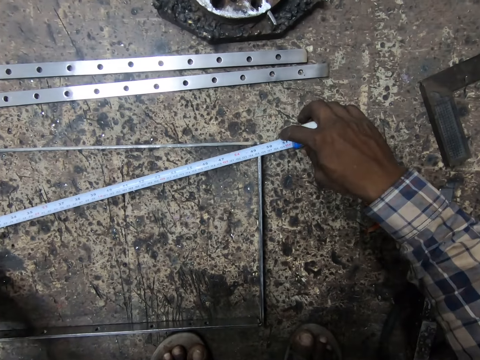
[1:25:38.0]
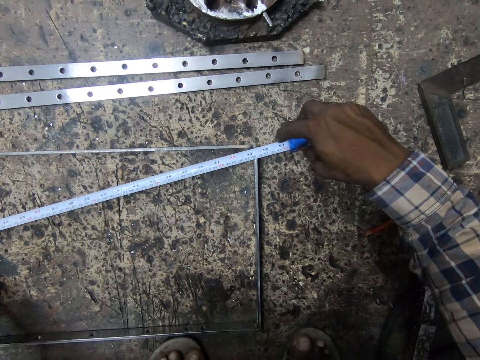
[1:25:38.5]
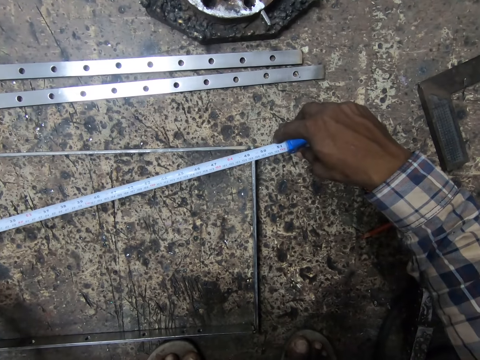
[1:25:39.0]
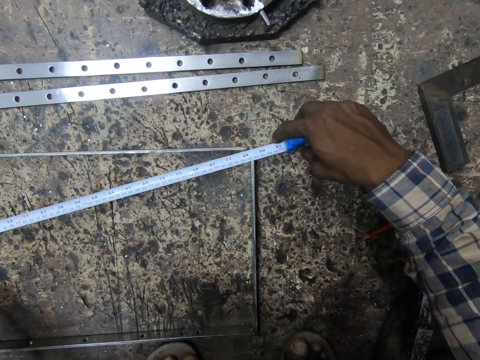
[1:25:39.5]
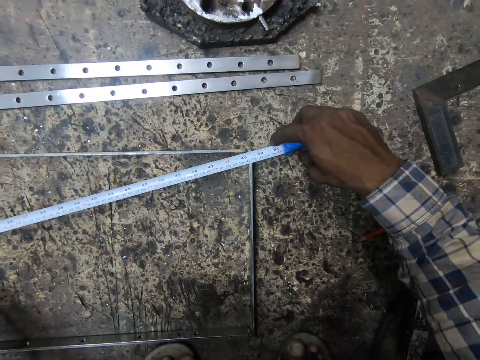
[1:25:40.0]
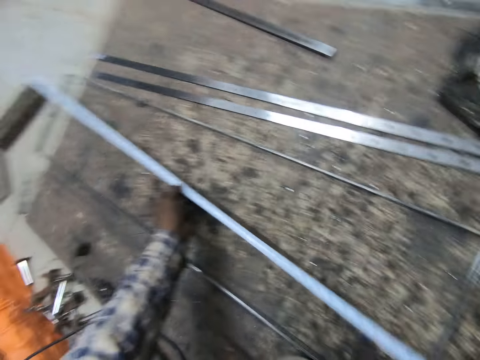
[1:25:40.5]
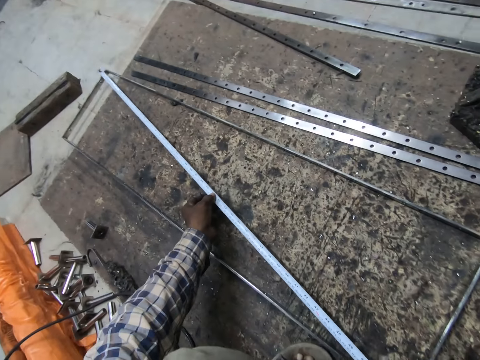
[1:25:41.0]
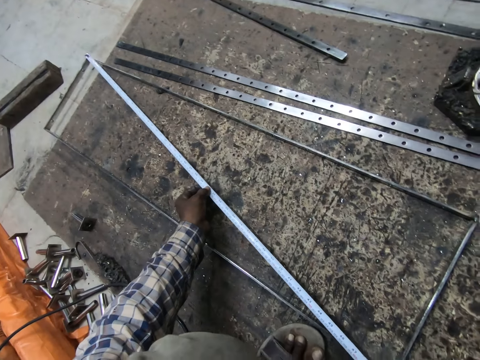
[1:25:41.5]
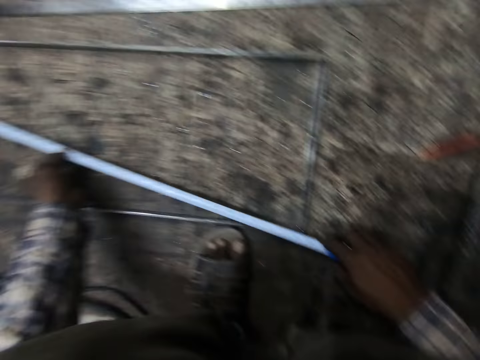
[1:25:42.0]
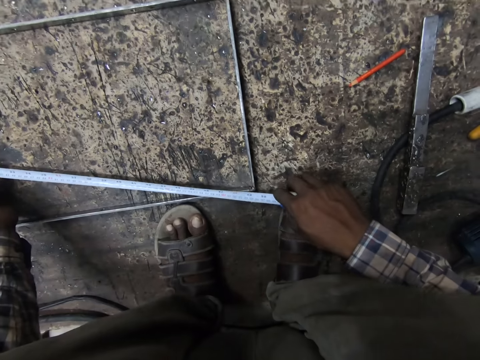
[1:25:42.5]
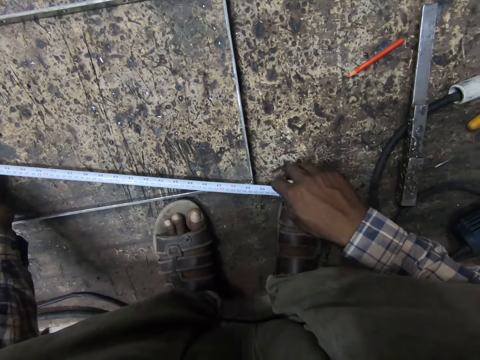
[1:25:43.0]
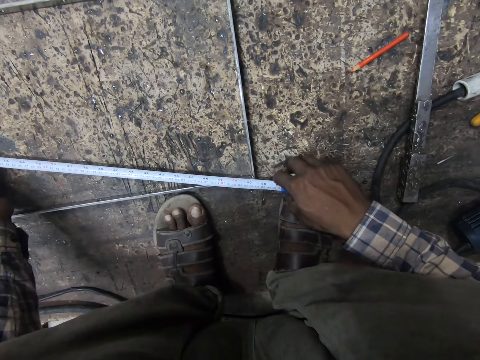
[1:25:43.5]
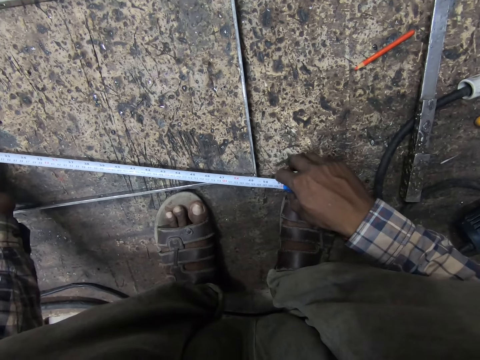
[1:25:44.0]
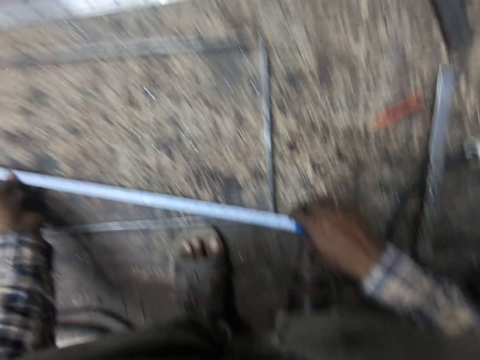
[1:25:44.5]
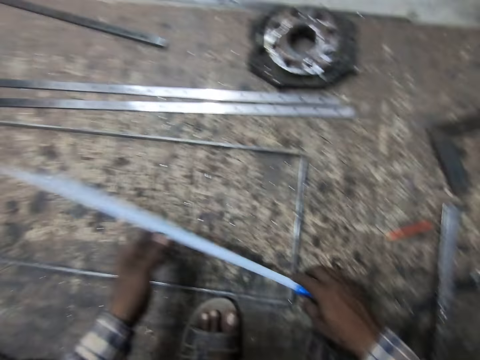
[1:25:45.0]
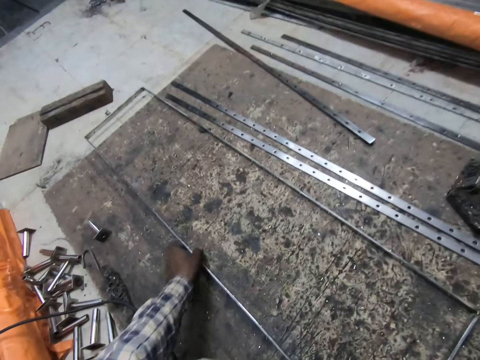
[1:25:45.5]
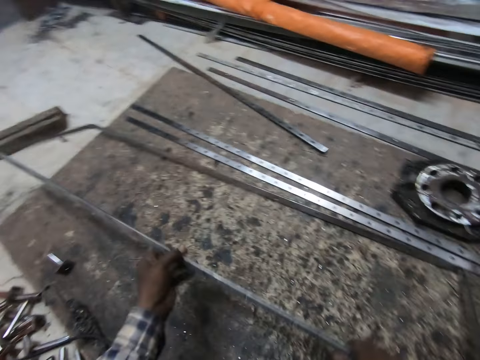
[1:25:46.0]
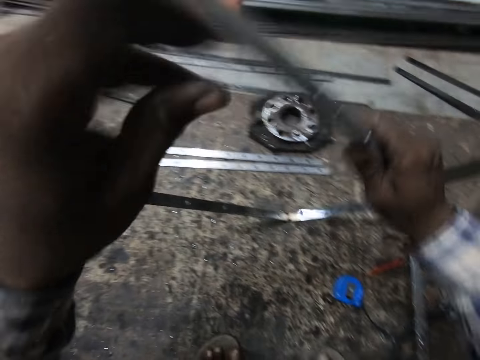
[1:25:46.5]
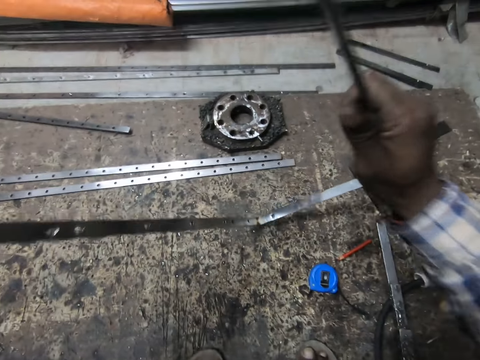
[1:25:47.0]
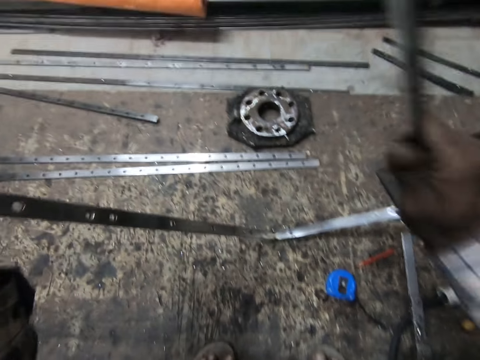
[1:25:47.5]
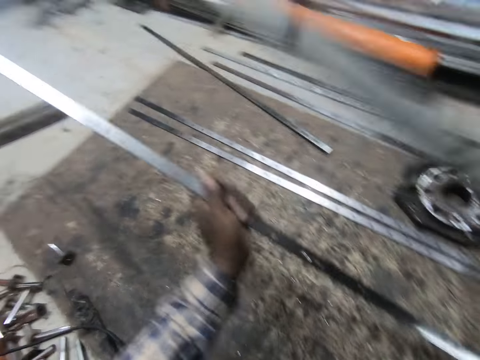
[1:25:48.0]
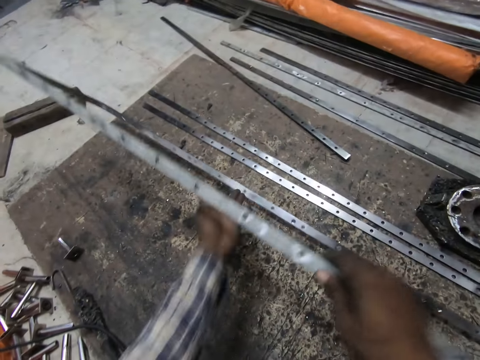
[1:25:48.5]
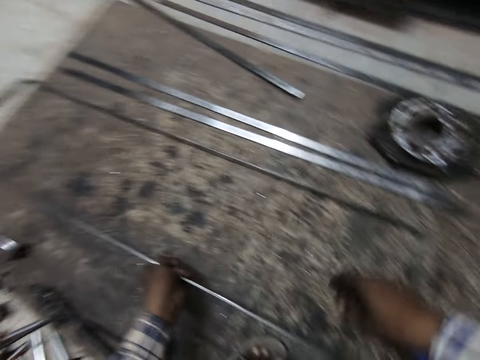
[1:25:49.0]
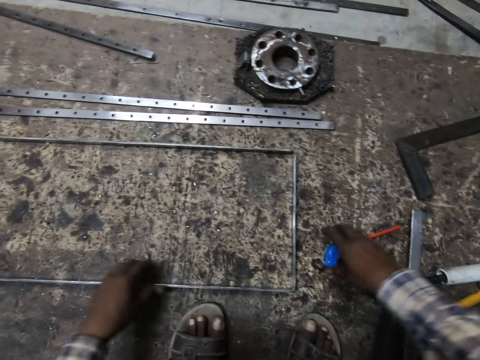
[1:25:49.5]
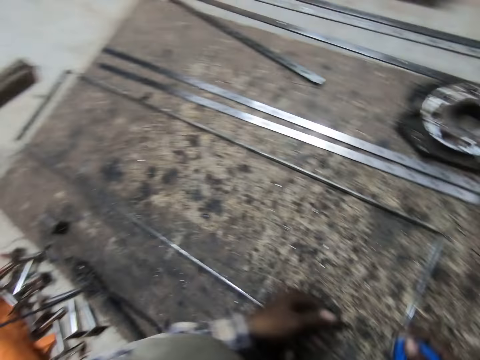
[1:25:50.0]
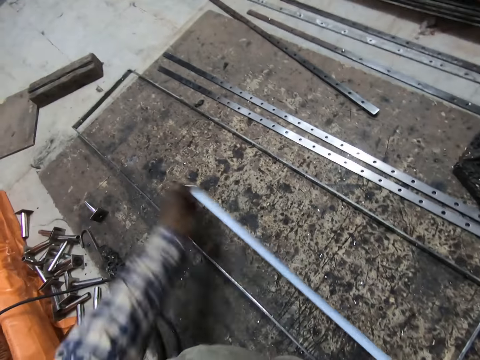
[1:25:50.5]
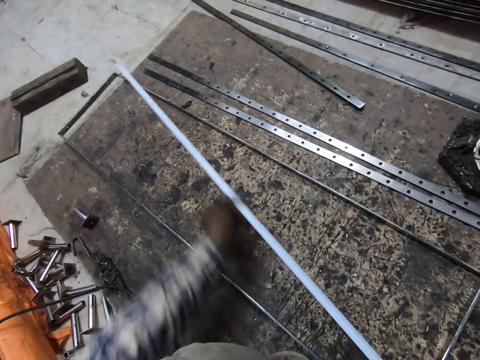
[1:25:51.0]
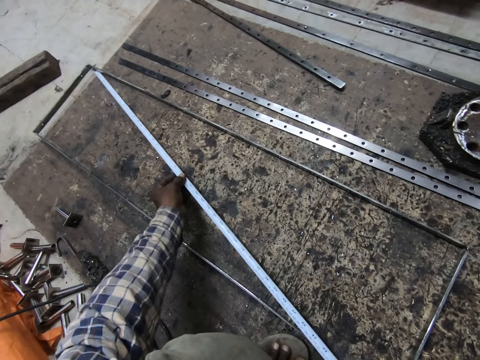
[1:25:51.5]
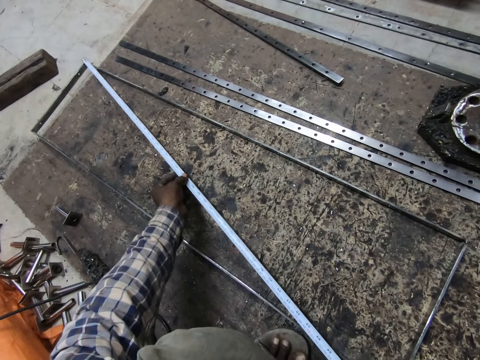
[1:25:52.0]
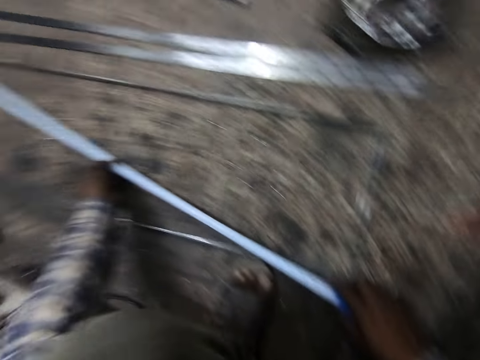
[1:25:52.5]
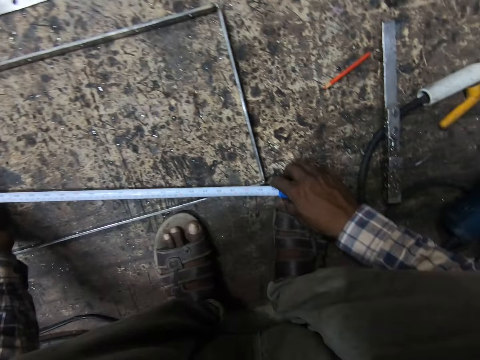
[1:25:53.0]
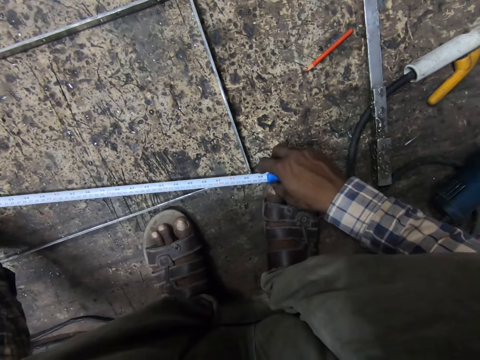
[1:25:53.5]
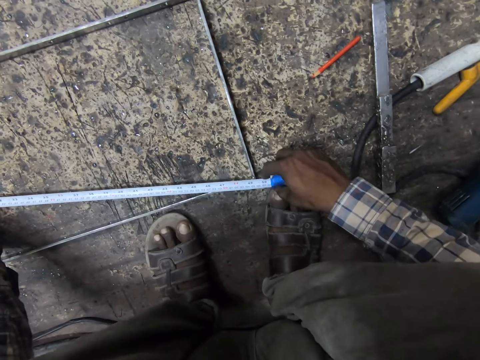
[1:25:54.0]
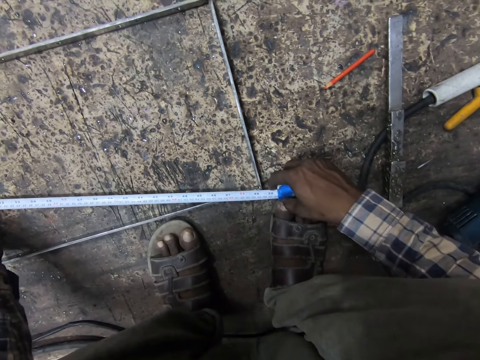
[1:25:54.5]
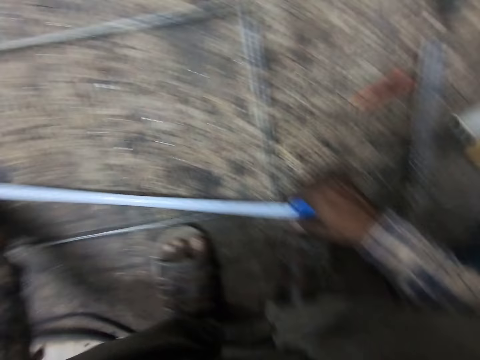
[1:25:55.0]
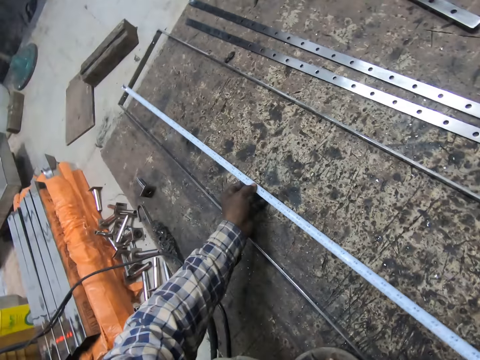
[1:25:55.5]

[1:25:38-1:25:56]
The camera wearer picks the metal structure. He carries the welded metal from the wooden slab. He holds the metal structure. He hits the welded metal on the wooden slab. He puts the welded metal on the wooden slab. He picks the measuring tape from the wooden slab with his right hand. He pulls out the tape rule from the measuring tape. He measures the welded metal with the measuring tape.

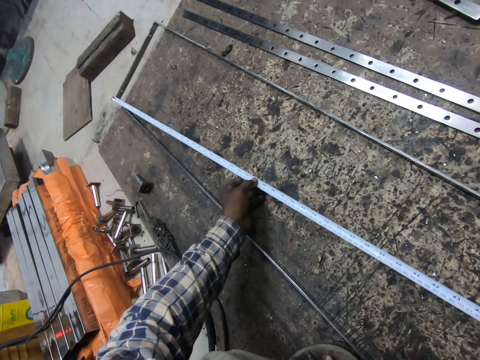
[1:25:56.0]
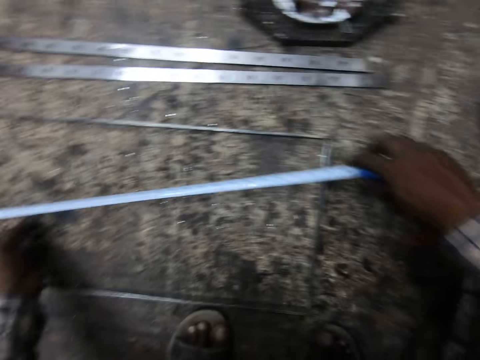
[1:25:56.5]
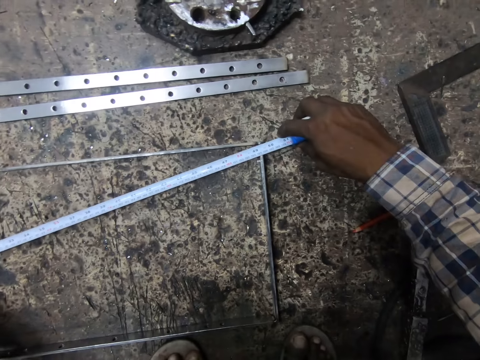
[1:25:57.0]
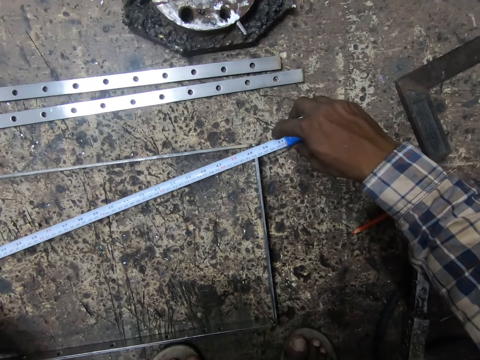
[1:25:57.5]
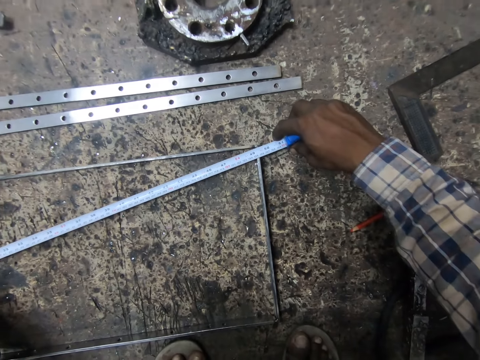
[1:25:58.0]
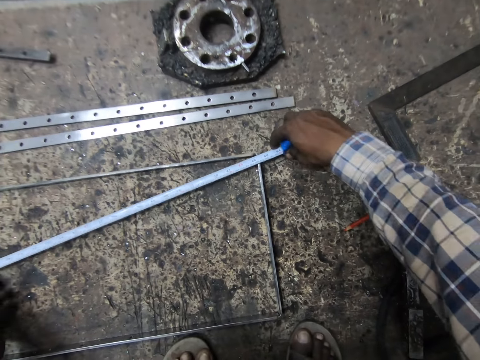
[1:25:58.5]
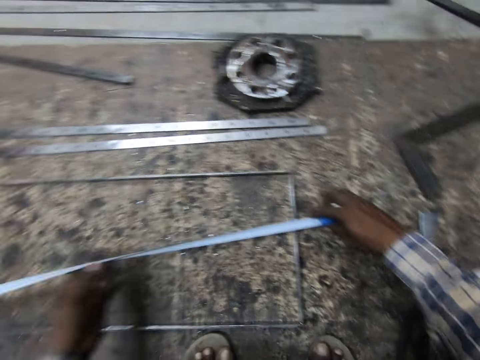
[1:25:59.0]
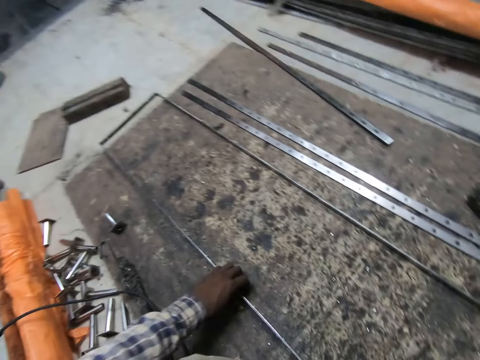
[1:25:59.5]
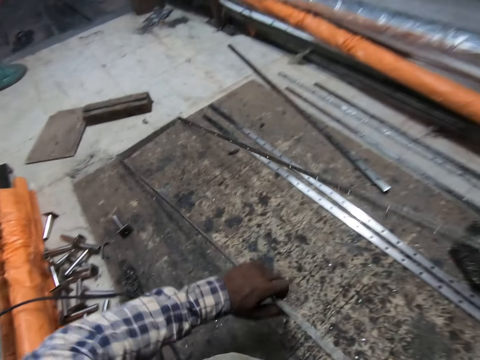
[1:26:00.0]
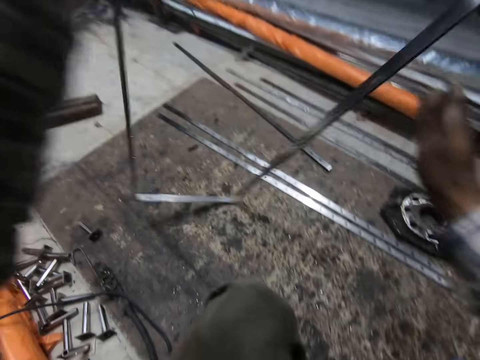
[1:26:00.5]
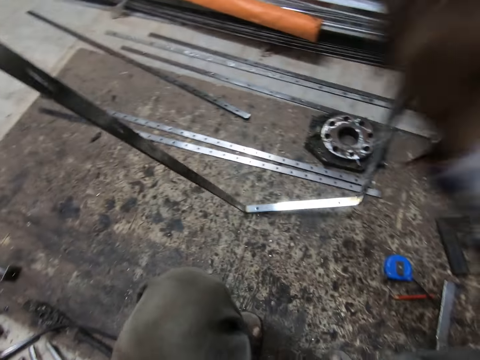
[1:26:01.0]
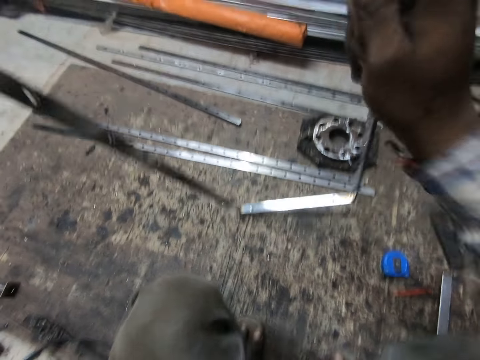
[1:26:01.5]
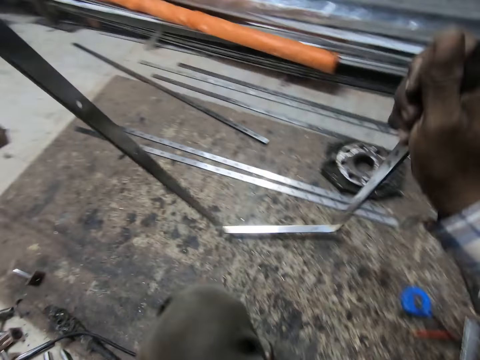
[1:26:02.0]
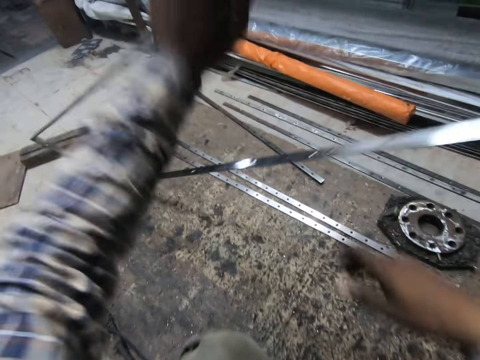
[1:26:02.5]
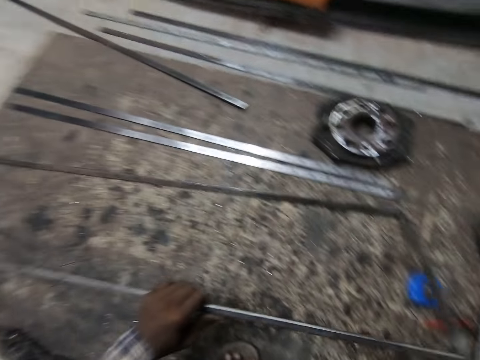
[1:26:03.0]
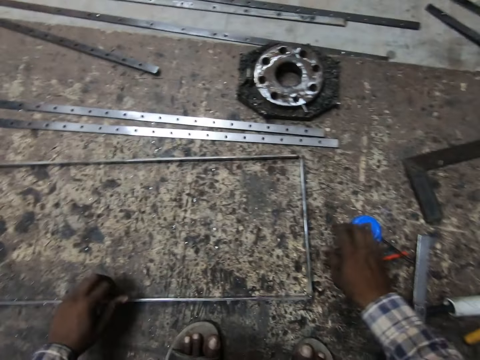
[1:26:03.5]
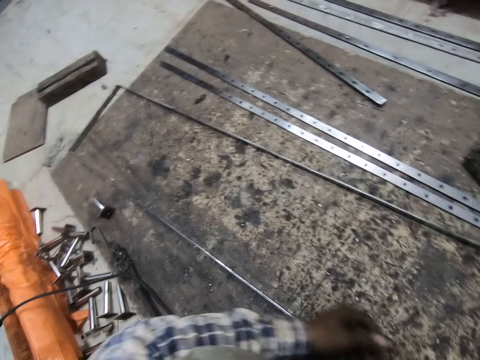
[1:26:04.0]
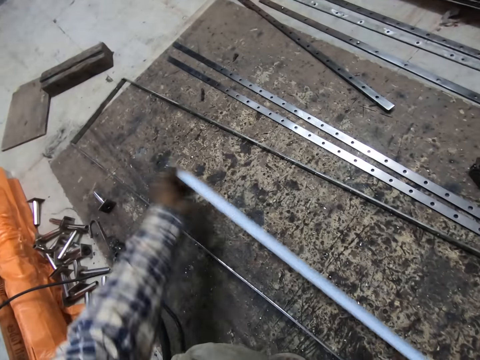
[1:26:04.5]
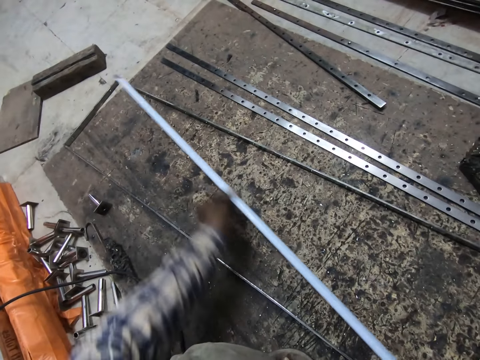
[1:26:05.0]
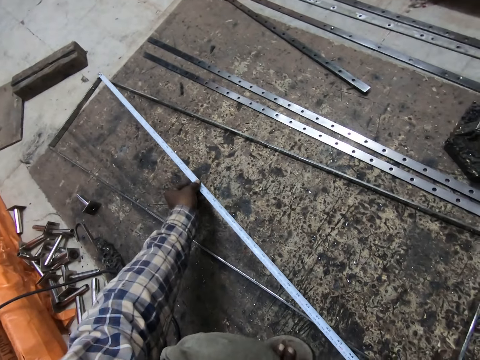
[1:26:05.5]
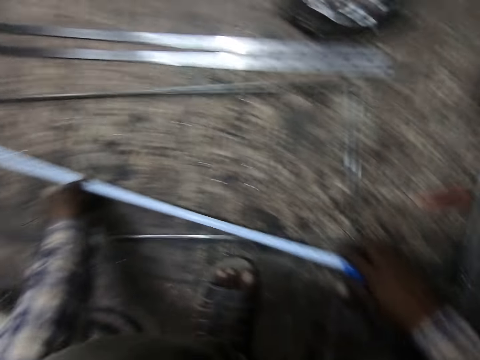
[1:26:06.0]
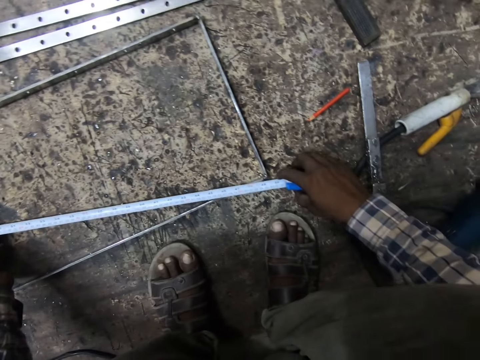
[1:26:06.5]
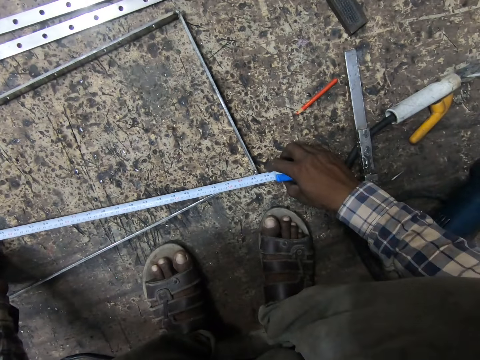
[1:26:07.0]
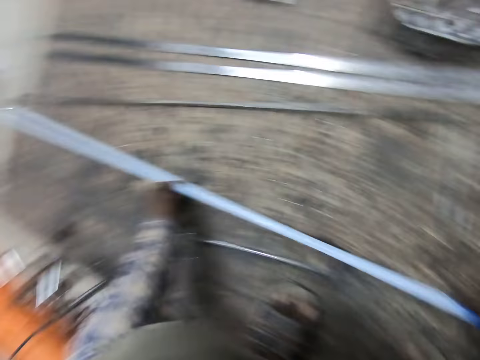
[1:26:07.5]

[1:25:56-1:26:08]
The camera wearer carries the welded metal from the wooden slab. He picks the metal structure. He holds the metal structure. He hits the welded metal on the wooden slab. He puts the welded metal on the wooden slab. He picks the measuring tape from the wooden slab with his right hand. He pulls out the tape rule from the measuring tape. He measures the welded metal with the measuring tape.
